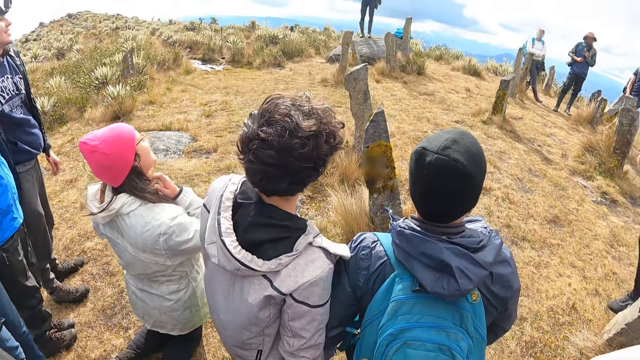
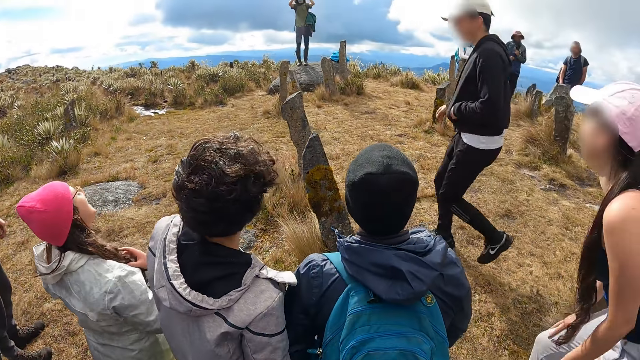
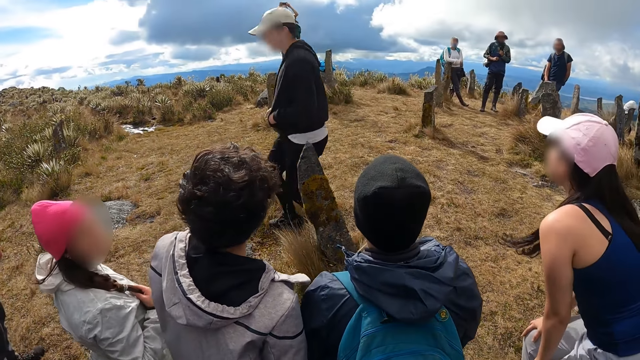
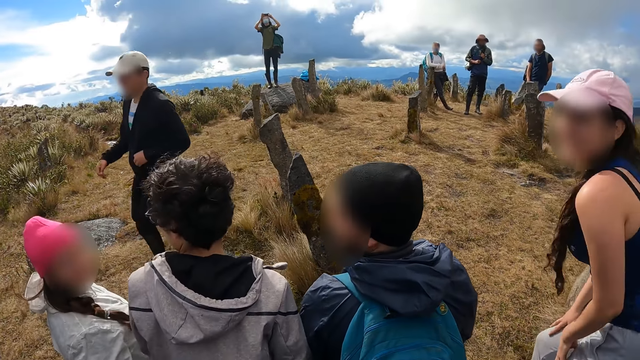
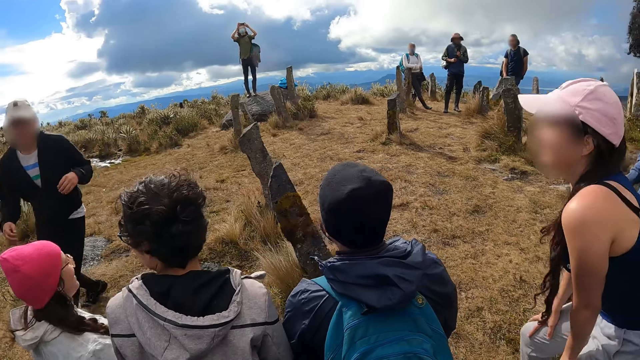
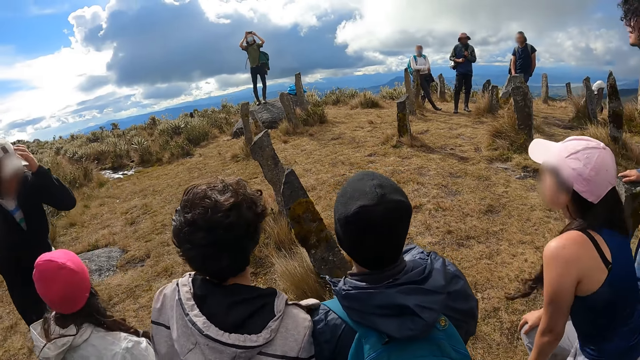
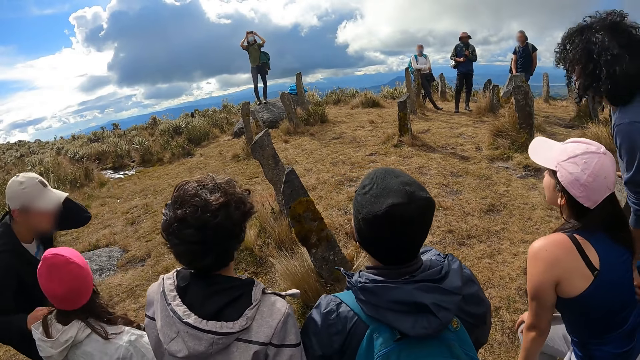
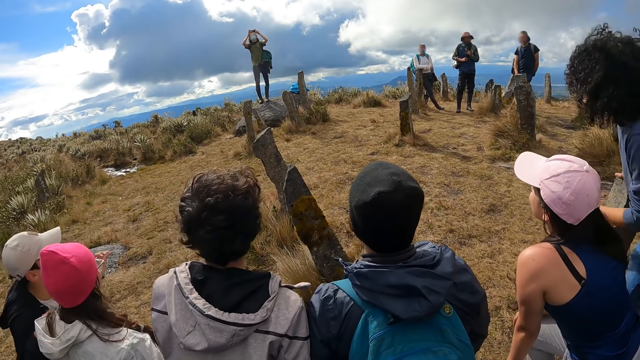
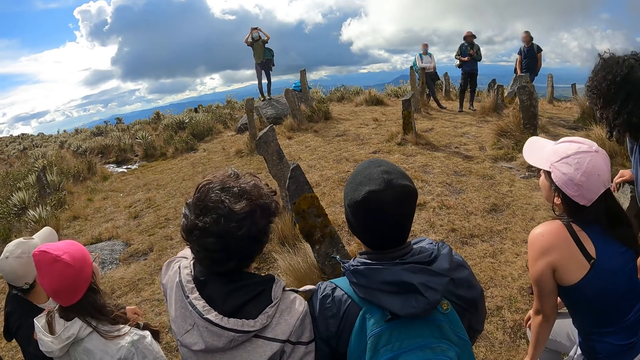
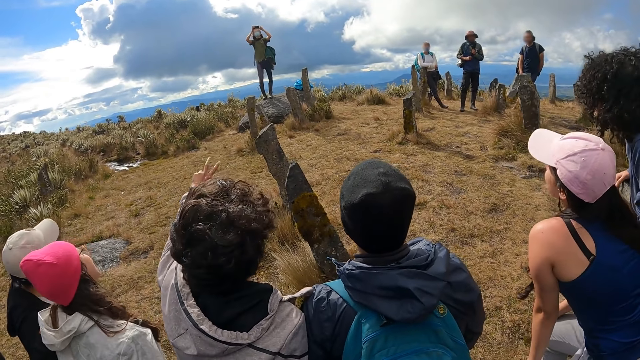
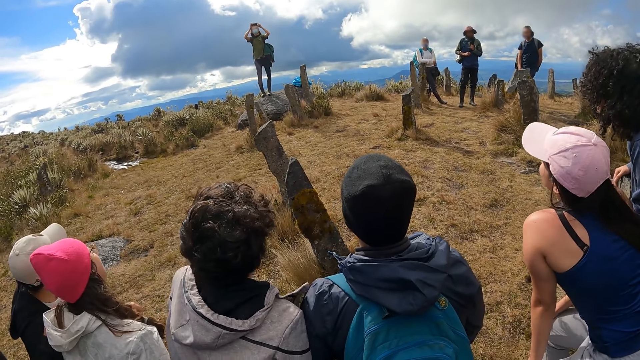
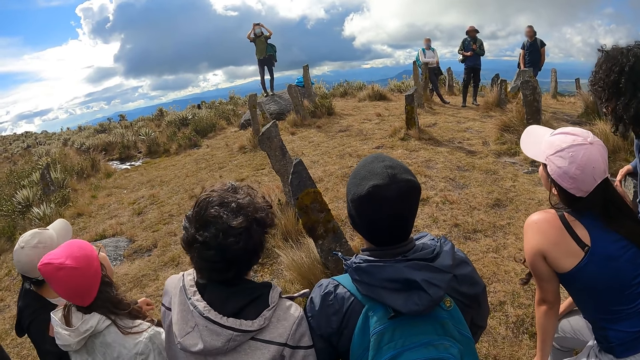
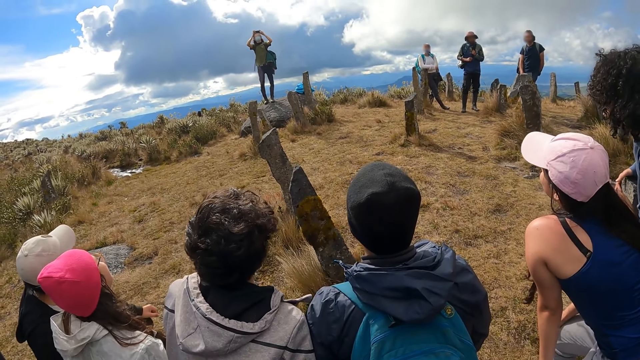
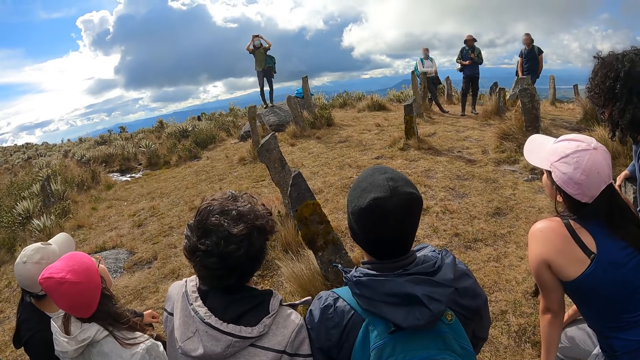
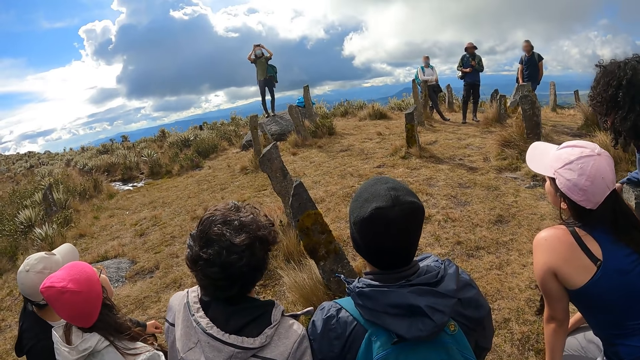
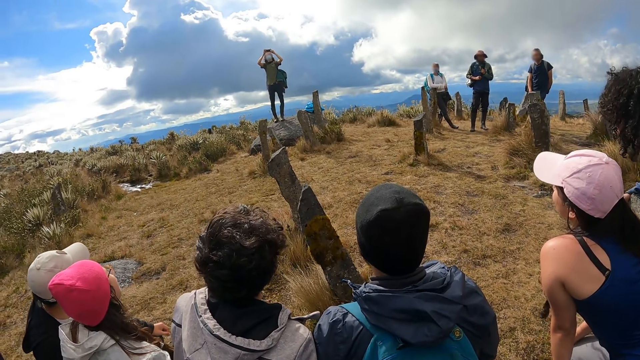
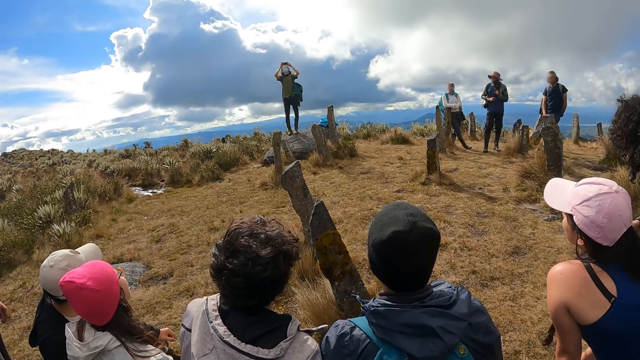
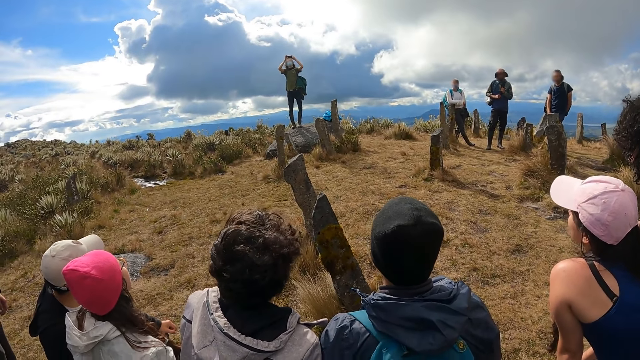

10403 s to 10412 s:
A person straightens the hair. Another person runs past a third person and the first person. The second person touches the first person's shoulder. A fourth person shows two fingers.

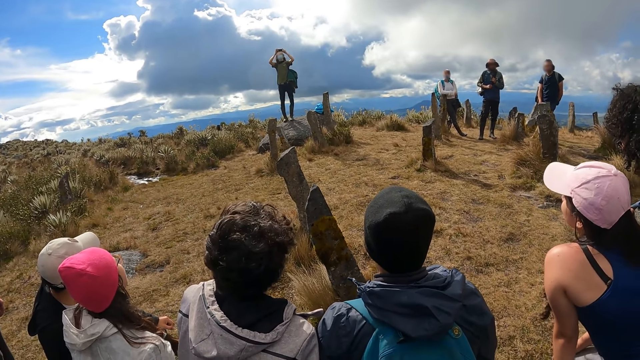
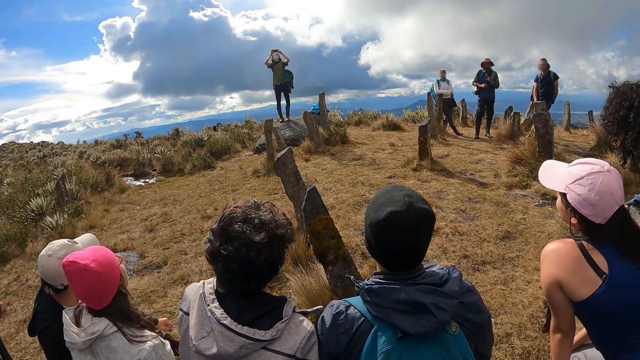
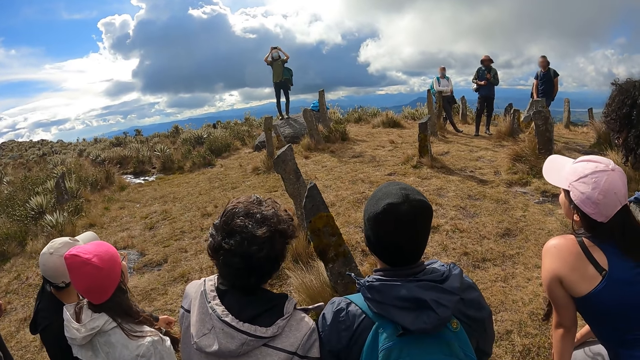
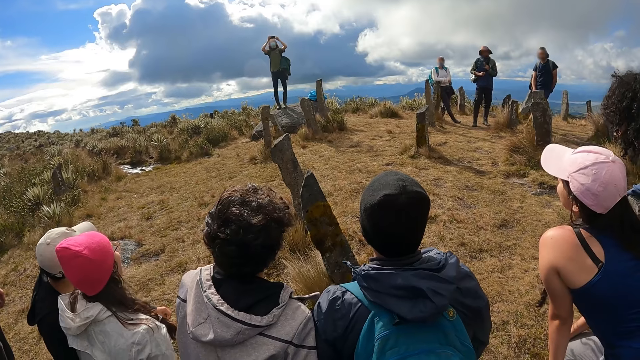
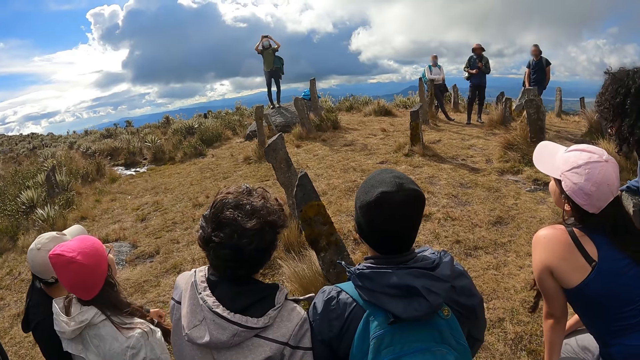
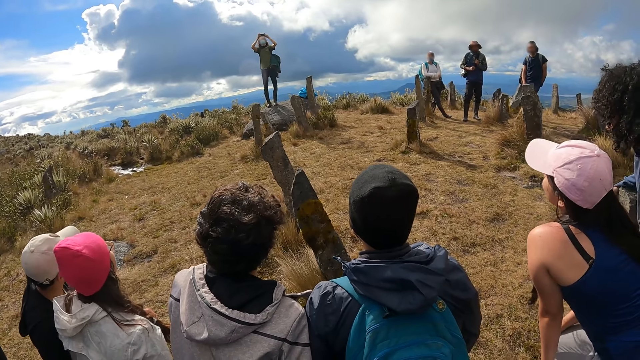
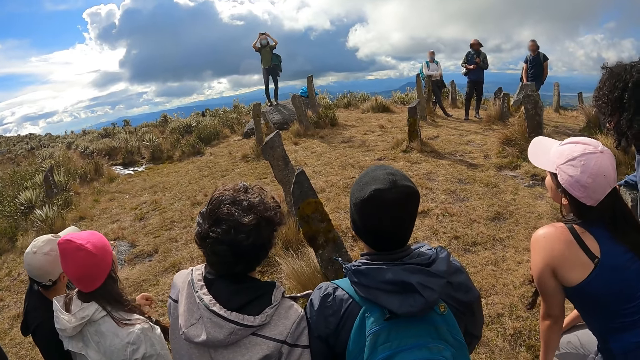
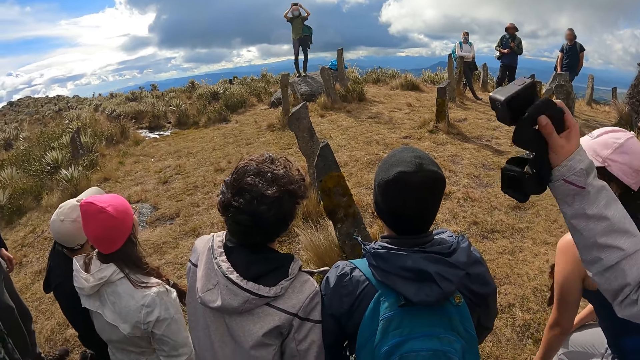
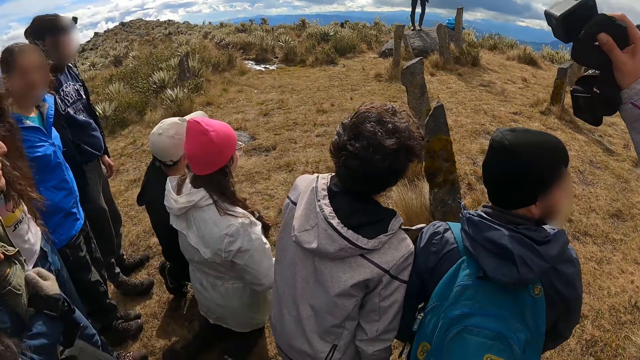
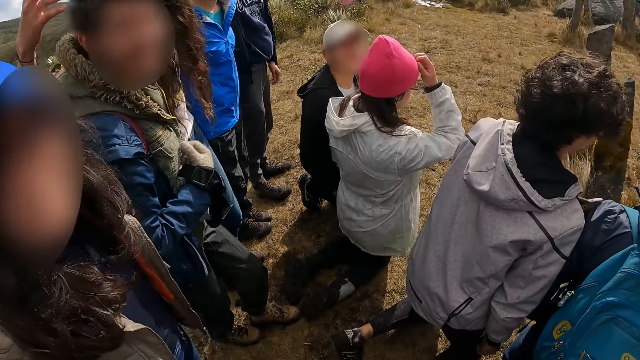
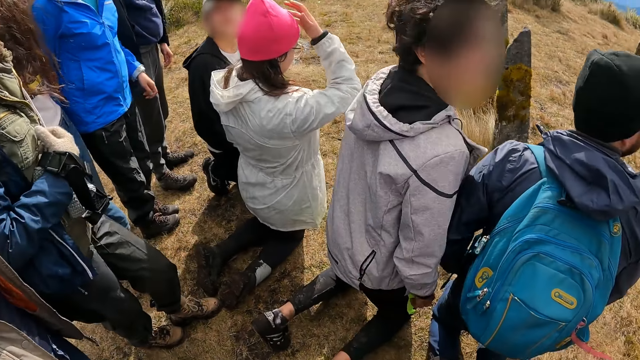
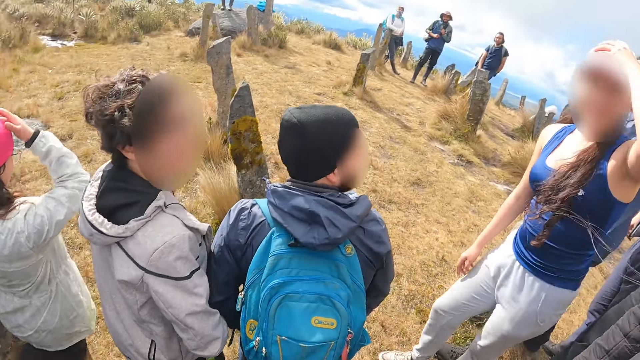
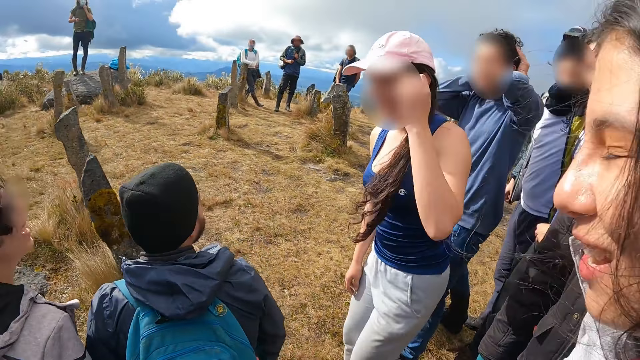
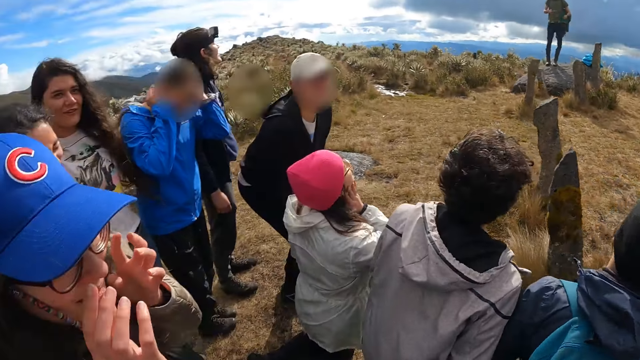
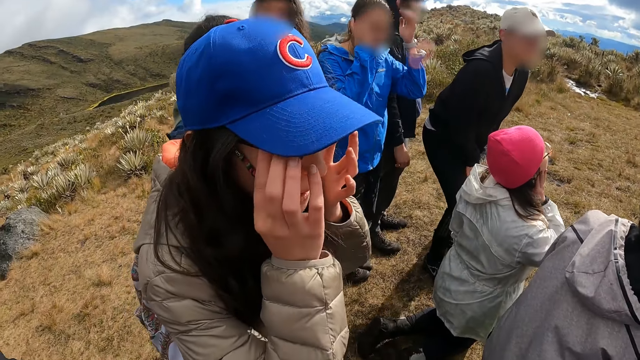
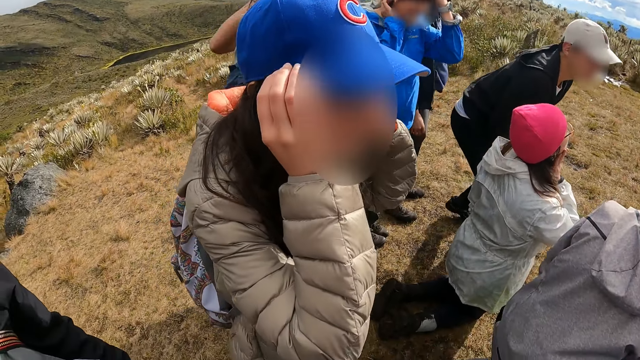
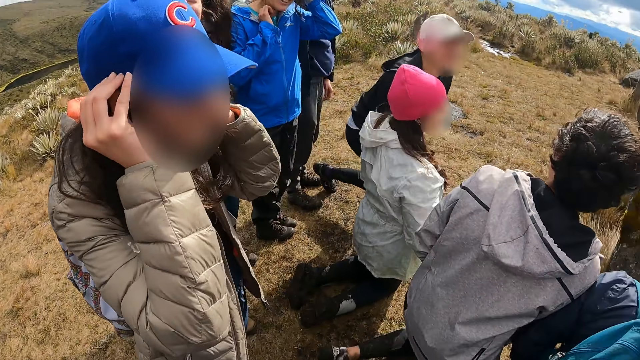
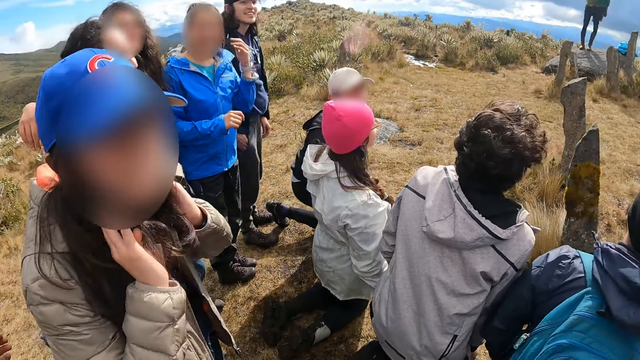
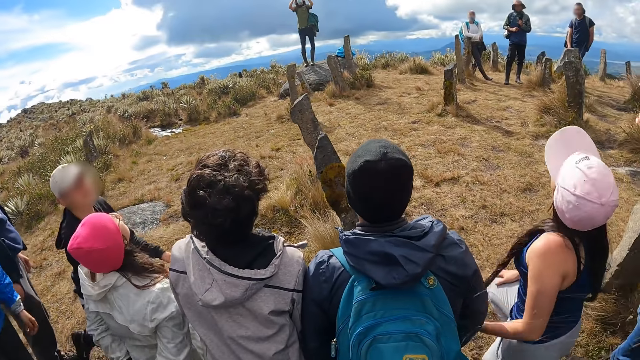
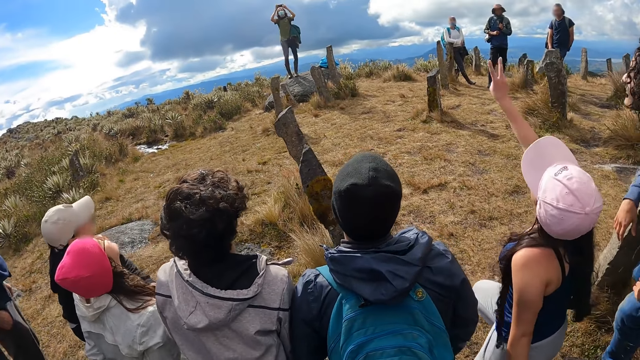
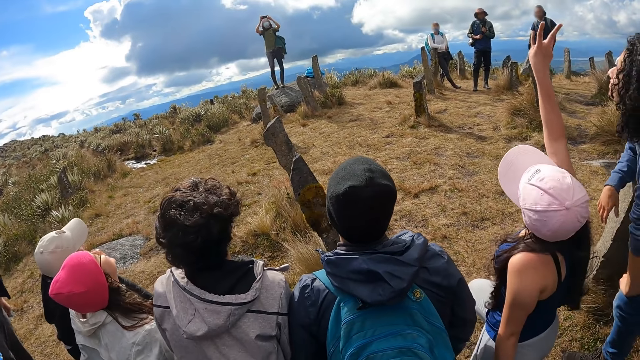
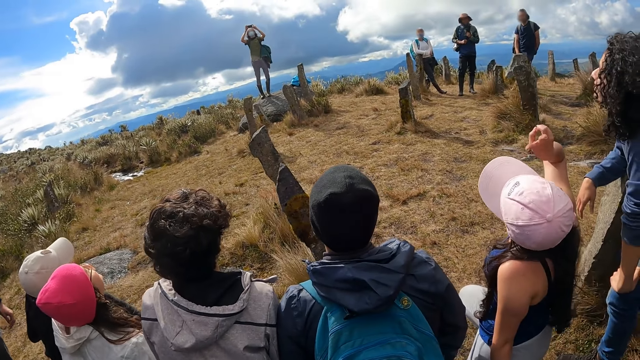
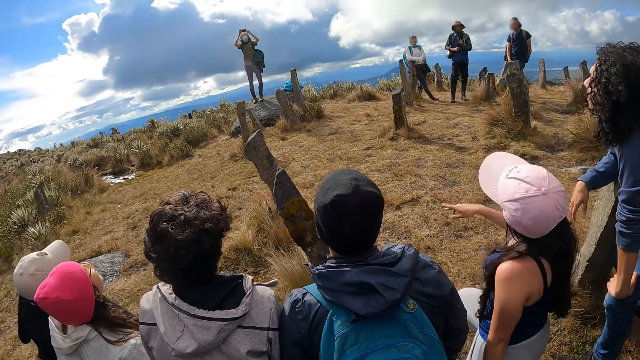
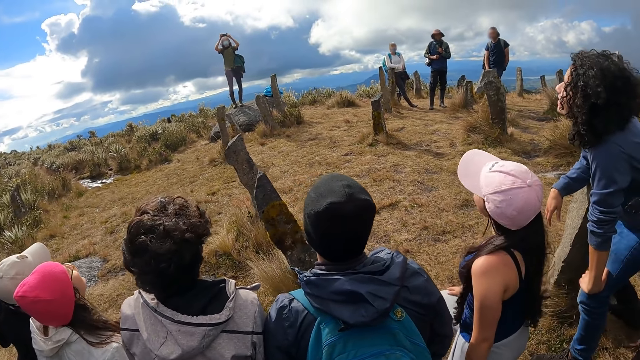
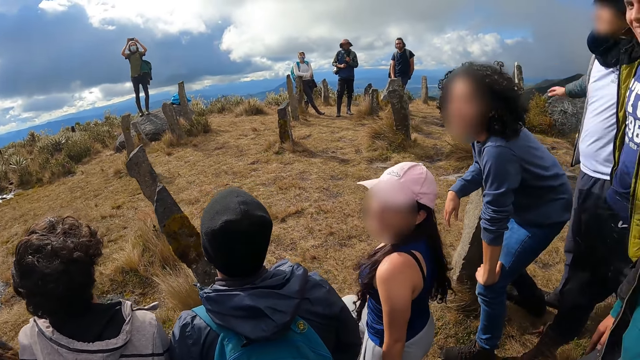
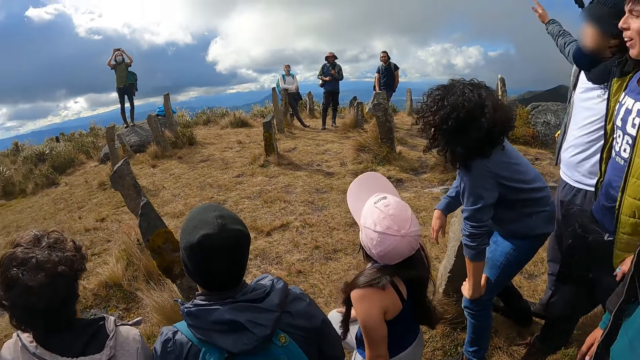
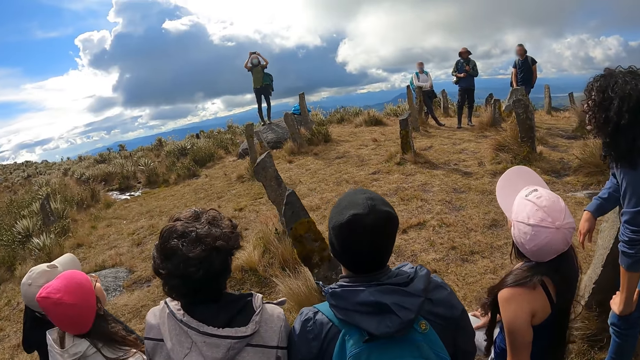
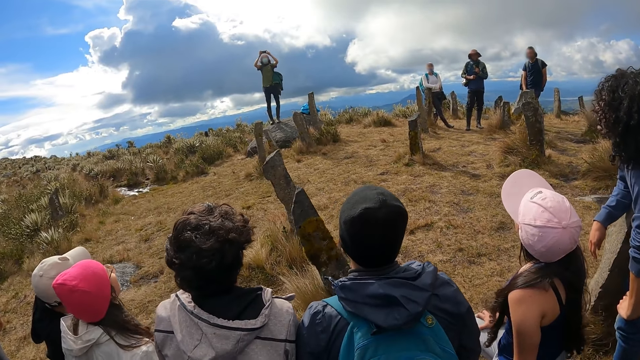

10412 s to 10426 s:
Four people stay still on the ground. A person raises the right hand. The camera wearer turns around. Another person smiles at the camera wearer. The camera wearer turns around. The smiling person adjusts the spectacles. The camera wearer turns around. Another person raises the right hand, drops the right hand and turns back.
